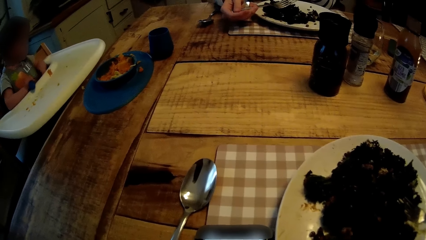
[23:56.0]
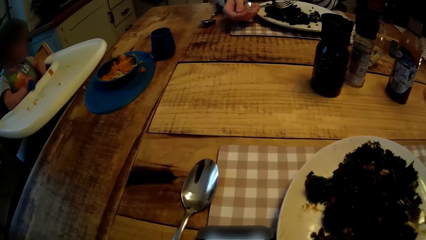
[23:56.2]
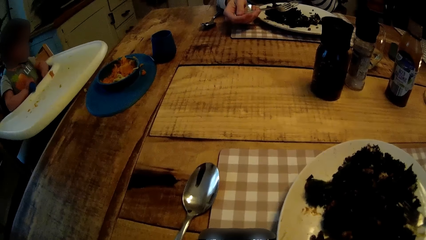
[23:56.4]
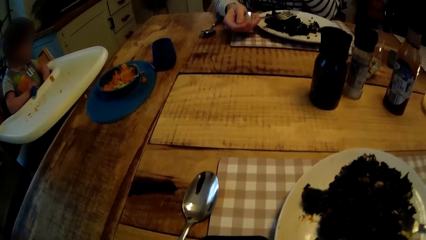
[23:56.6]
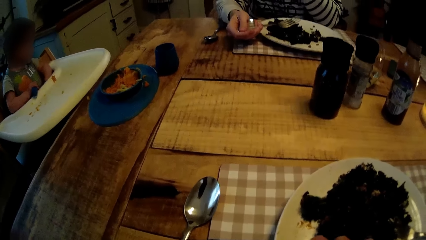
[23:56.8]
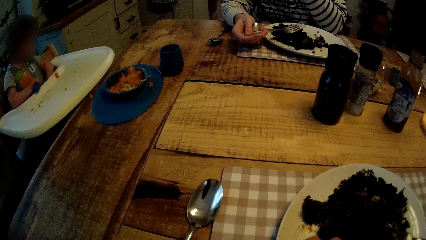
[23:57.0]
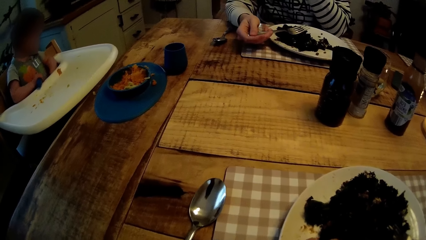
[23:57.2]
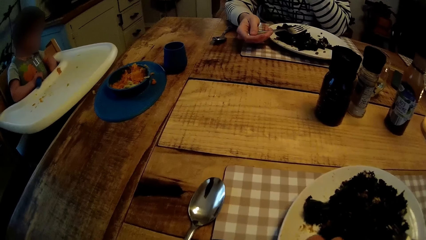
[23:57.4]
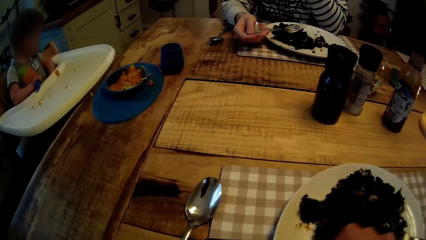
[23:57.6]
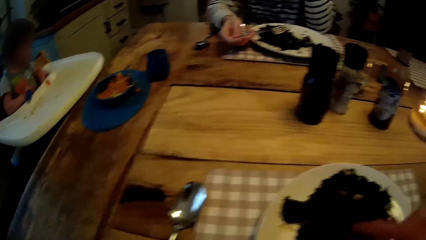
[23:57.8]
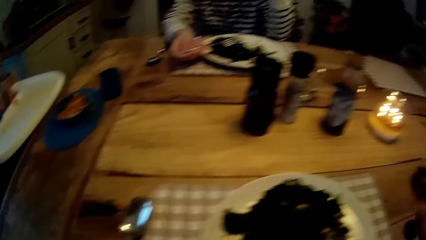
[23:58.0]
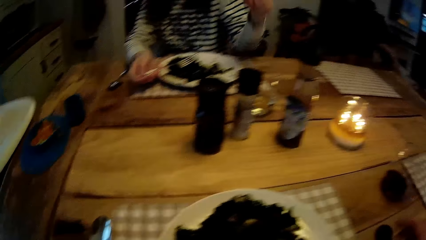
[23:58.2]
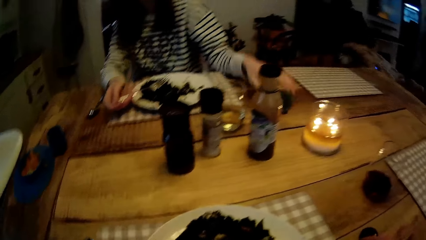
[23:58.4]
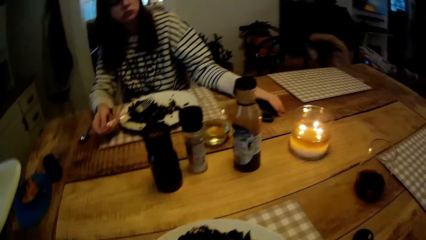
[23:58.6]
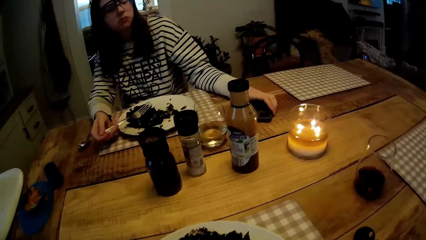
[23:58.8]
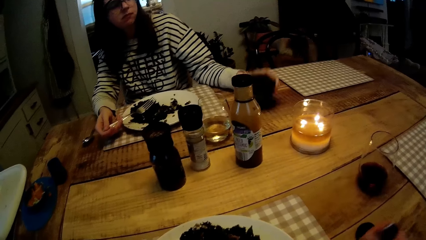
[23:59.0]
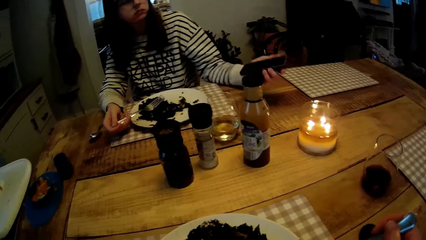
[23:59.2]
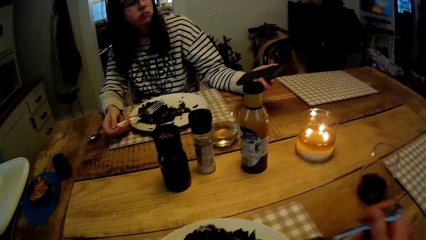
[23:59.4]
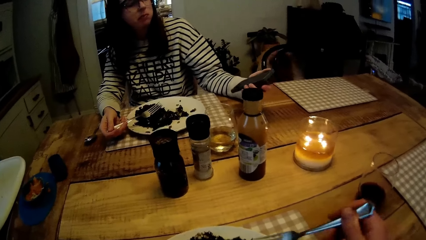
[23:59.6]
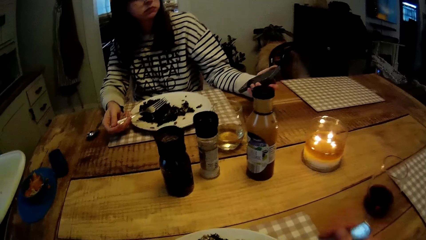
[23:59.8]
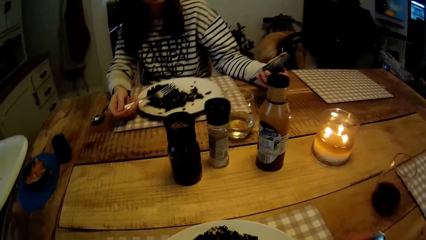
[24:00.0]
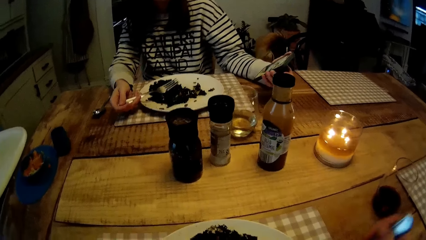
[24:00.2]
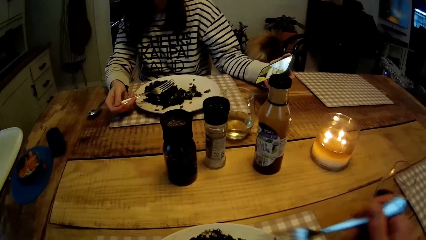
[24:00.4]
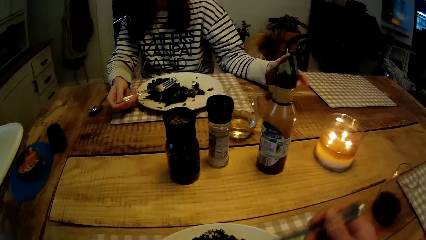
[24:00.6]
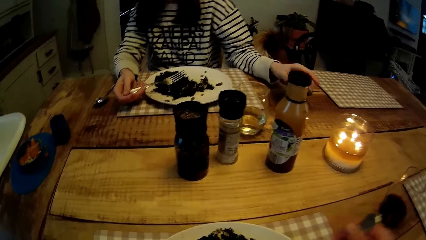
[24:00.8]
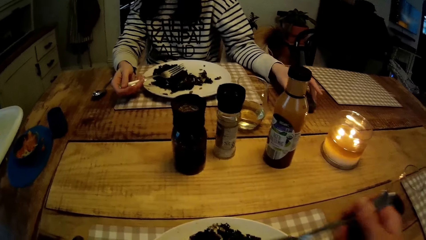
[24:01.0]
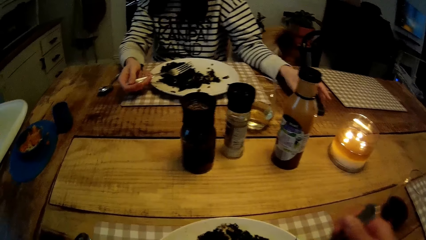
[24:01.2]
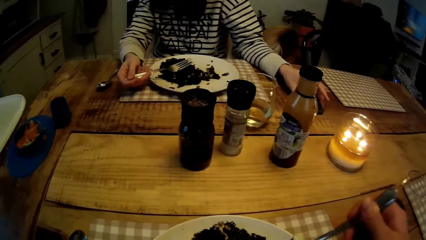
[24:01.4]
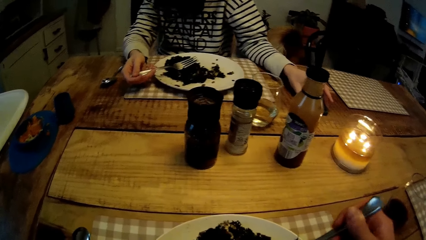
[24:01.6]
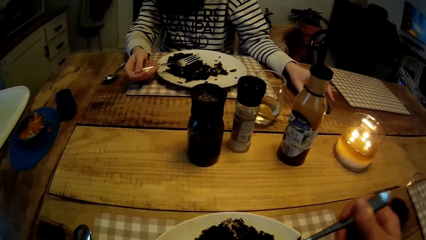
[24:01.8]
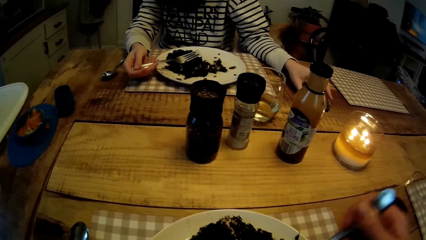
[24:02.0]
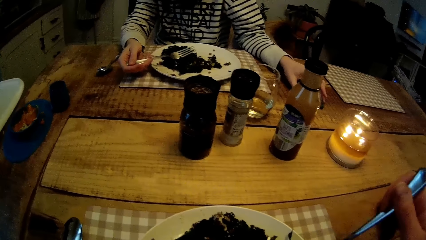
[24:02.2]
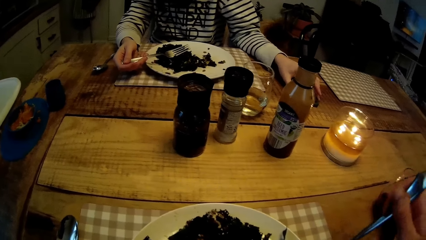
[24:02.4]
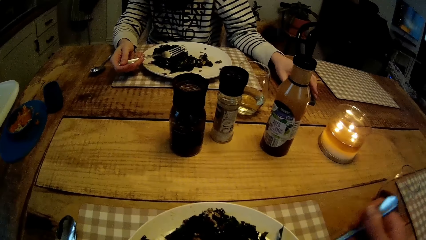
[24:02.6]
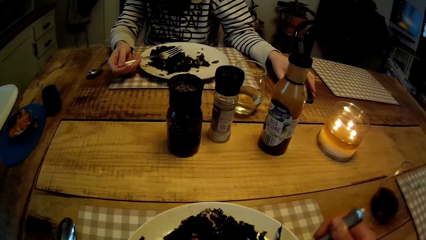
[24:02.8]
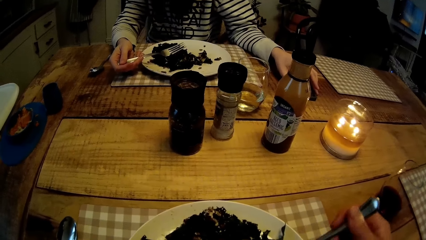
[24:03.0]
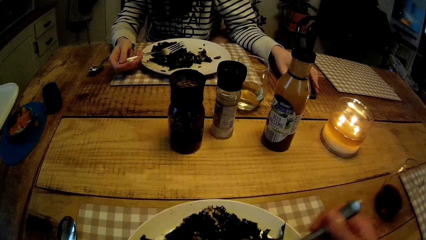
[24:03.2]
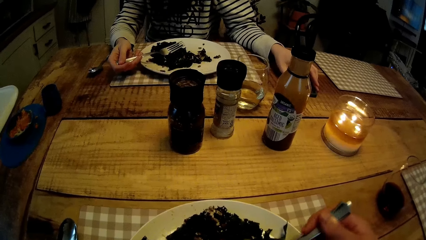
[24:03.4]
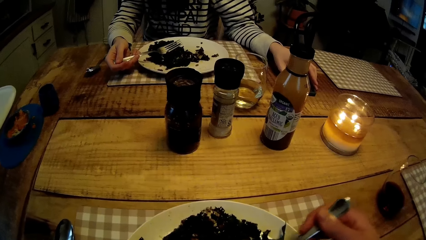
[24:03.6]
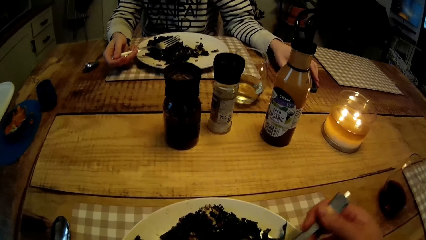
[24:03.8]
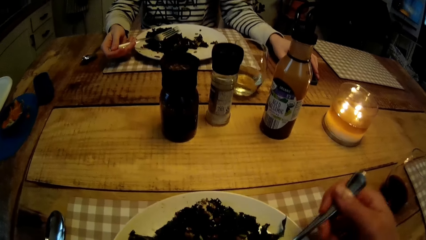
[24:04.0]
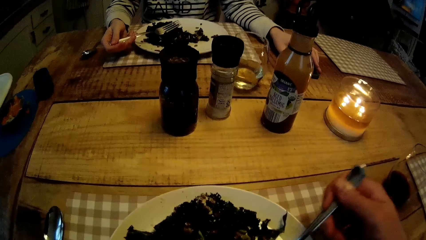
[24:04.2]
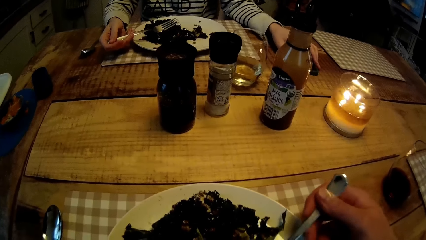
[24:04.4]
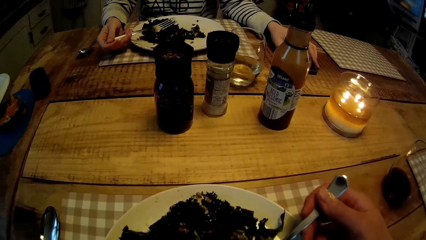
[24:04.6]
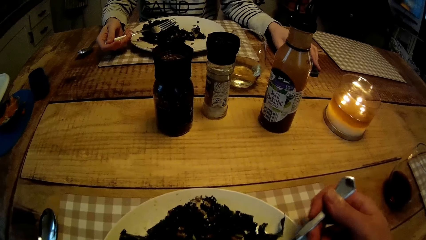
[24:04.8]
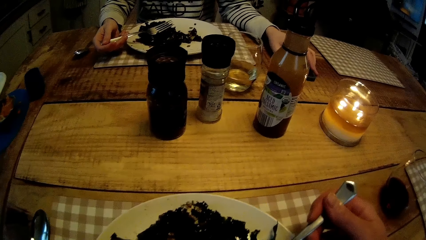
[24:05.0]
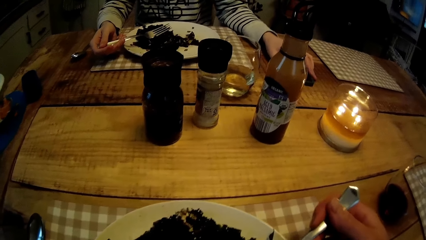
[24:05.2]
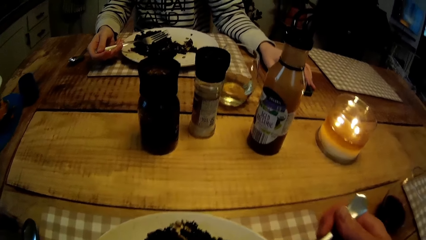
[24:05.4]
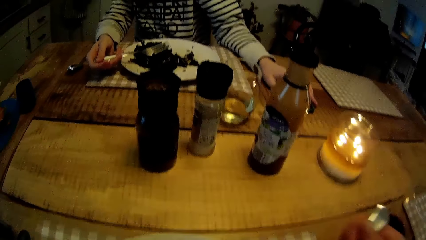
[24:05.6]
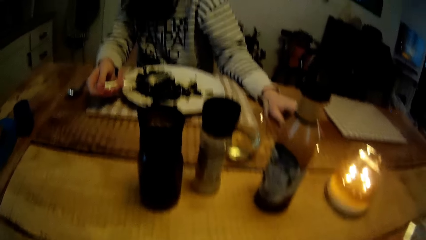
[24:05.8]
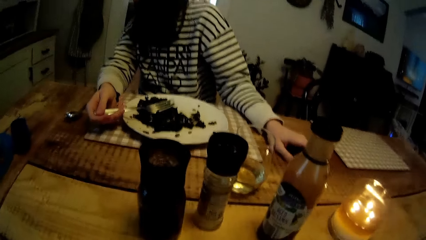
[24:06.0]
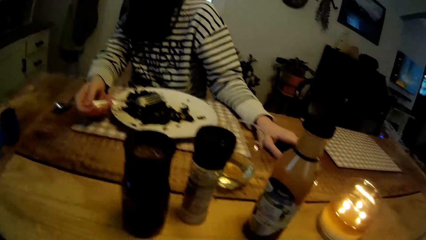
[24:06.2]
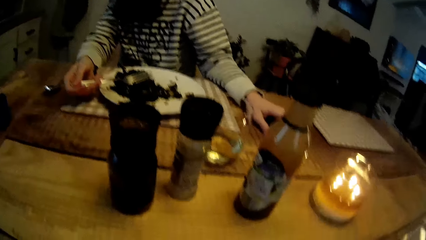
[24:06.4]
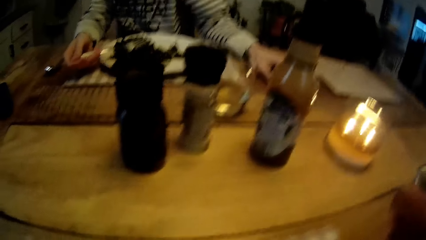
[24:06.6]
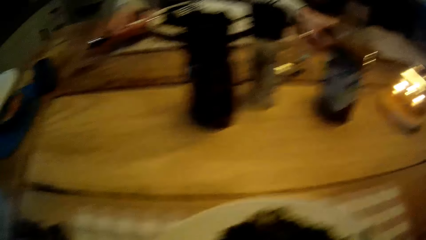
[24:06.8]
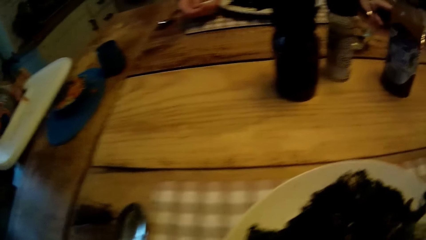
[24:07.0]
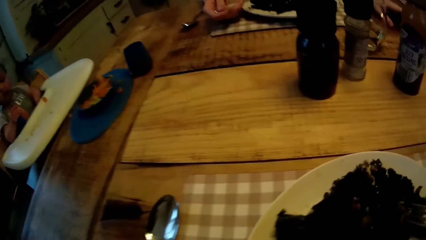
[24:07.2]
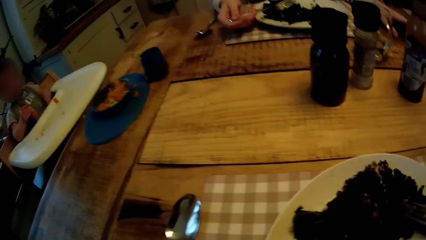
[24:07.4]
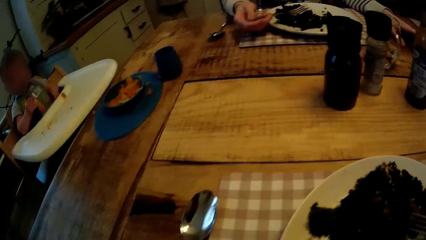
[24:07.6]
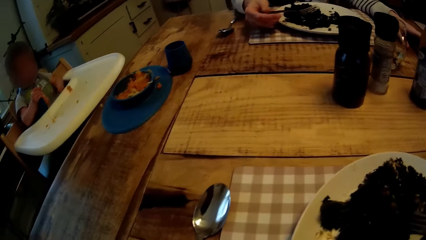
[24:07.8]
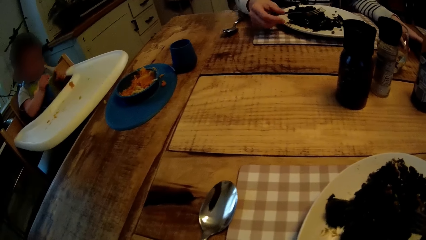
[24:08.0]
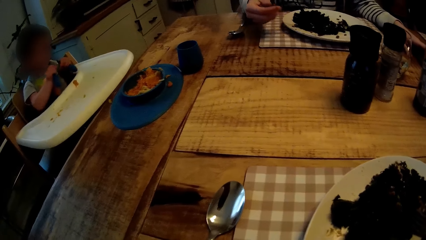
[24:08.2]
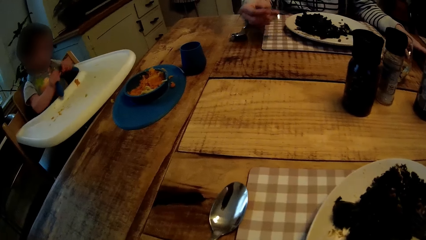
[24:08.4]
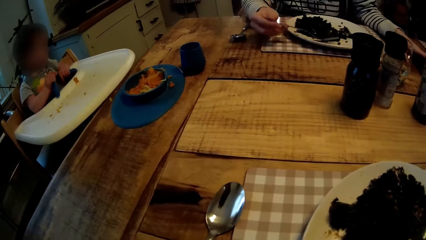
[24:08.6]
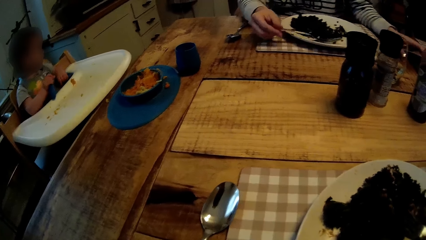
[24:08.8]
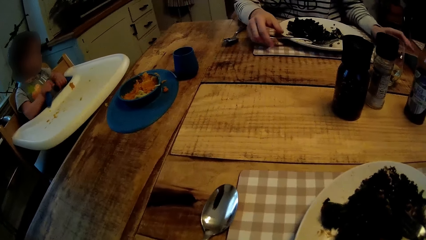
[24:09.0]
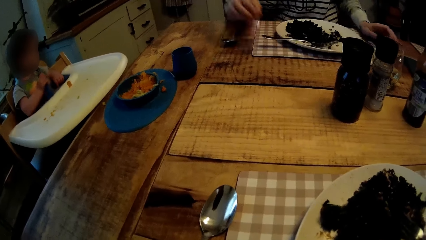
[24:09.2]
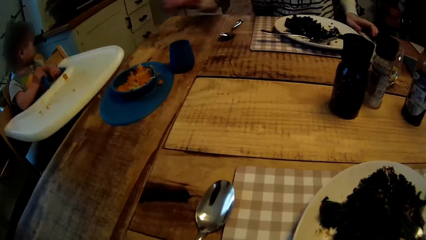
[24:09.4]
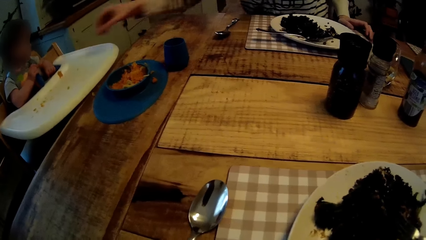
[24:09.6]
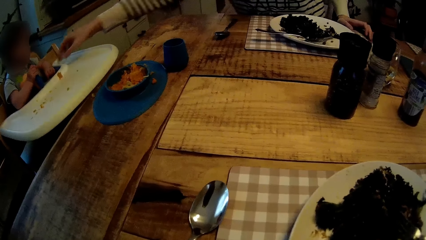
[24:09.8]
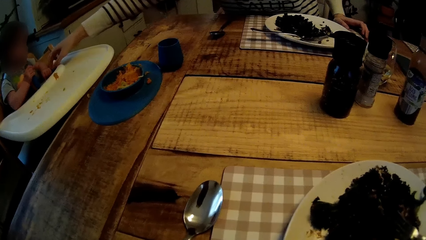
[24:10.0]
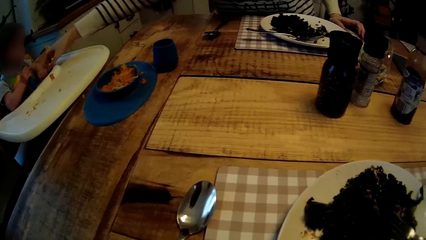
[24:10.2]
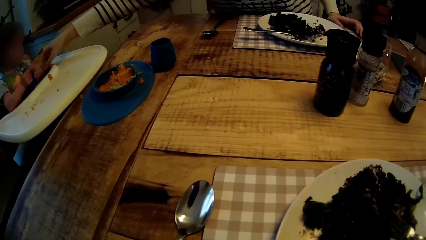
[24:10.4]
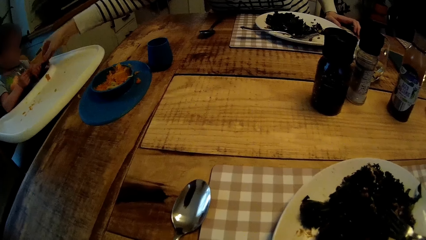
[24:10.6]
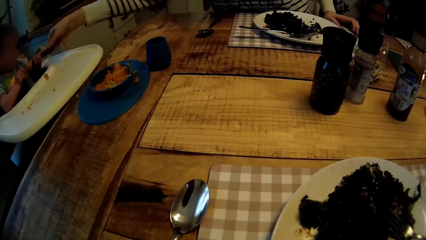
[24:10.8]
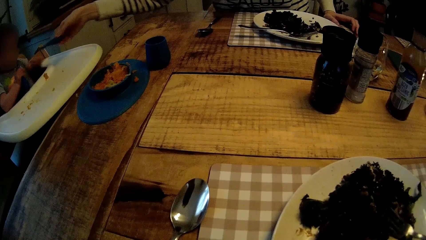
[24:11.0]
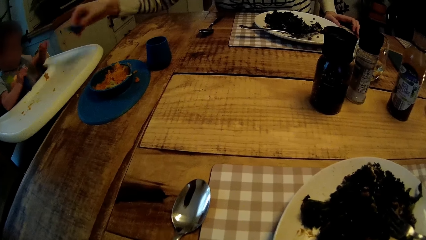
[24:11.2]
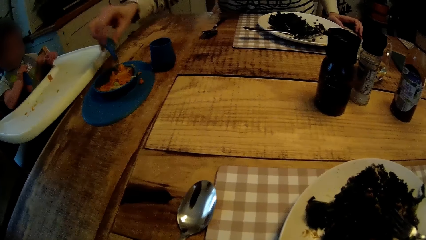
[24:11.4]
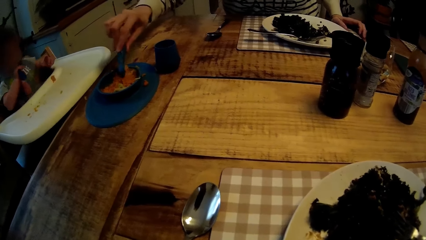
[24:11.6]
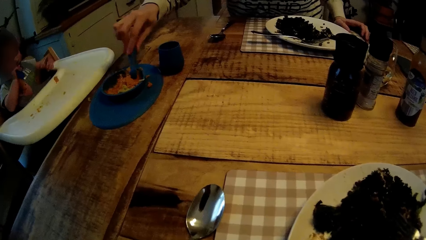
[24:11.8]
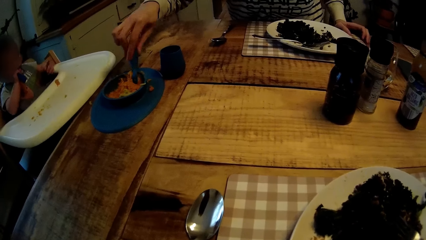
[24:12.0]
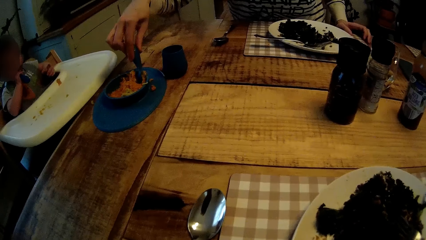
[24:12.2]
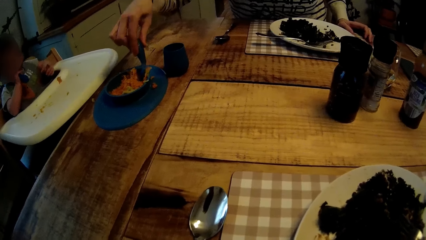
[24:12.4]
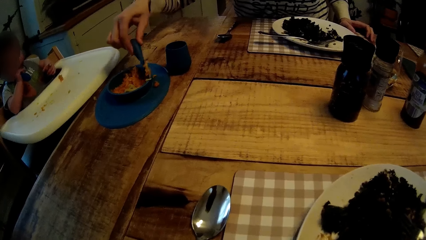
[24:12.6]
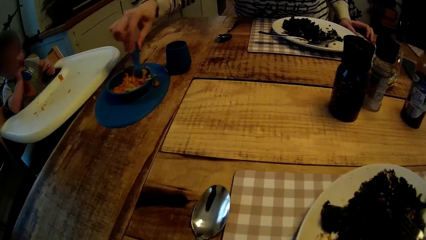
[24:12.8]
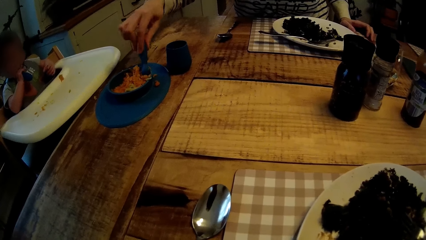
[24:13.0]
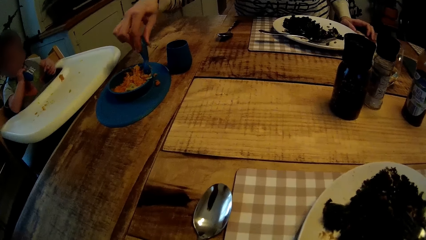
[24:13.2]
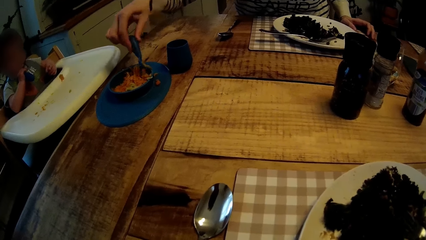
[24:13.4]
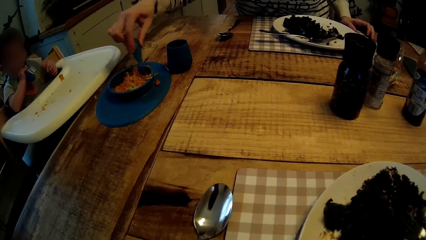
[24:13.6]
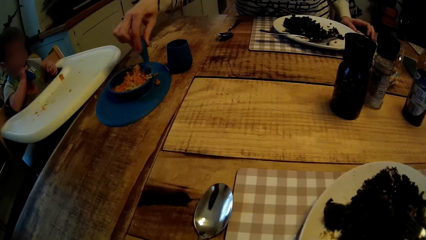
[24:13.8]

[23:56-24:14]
The camera wearer stares at the dining table. The woman picks a phone from the table with her left hand. The camera wearer picks the fork from the table with his right hand. He turns the food in the plate with the spoon in his right hand. The woman drops the phone on the table with her left hand. The camera wearer fetches food with the spoon. He picks food from the plate with the fork in his right hand. He eats the food. He stares at the dining table. The woman picks food from the plate with the fork in her right hand, drops the fork on the plate with her right hand, picks up the spoon with her right hand, and puts the spoon in the bowl of food.
